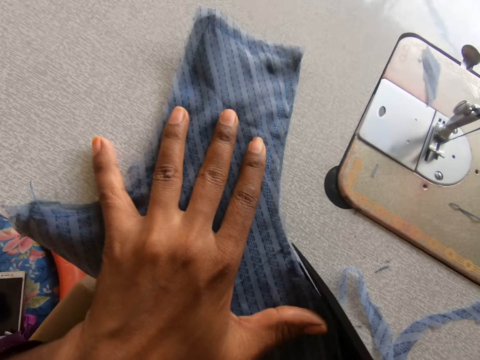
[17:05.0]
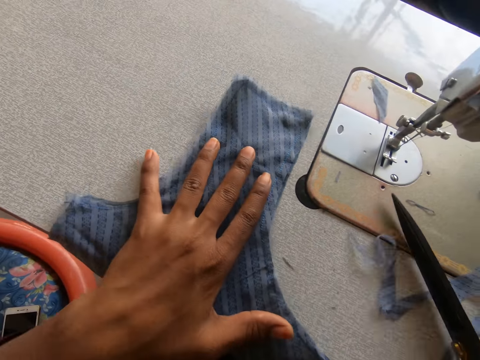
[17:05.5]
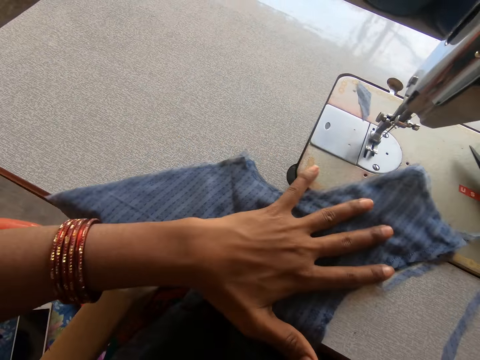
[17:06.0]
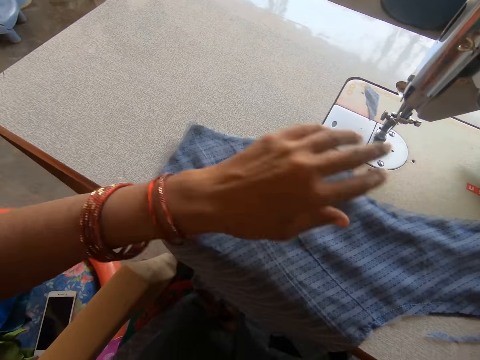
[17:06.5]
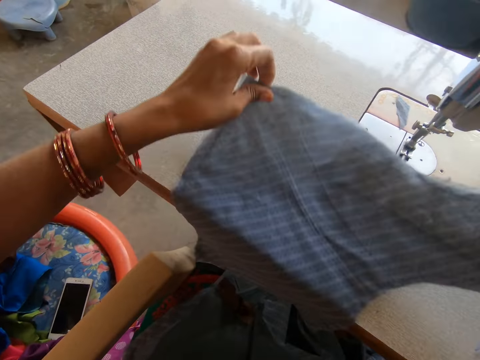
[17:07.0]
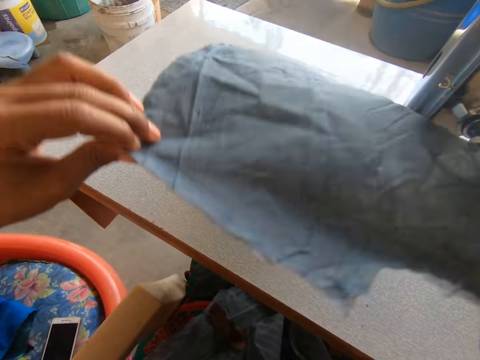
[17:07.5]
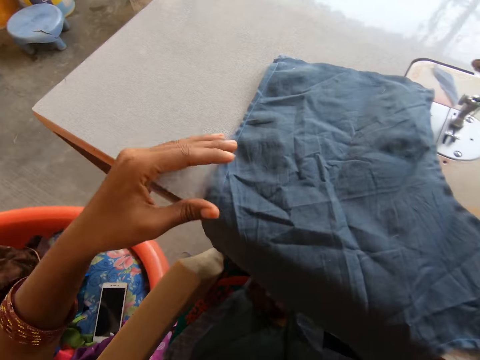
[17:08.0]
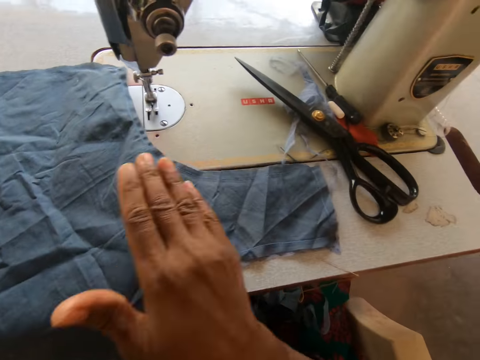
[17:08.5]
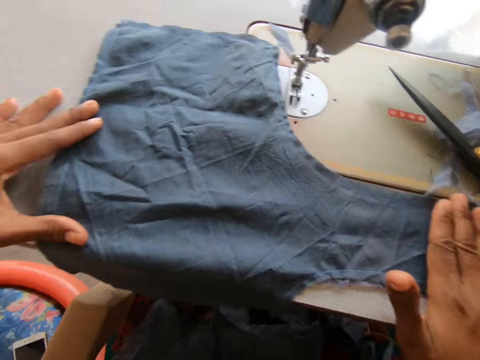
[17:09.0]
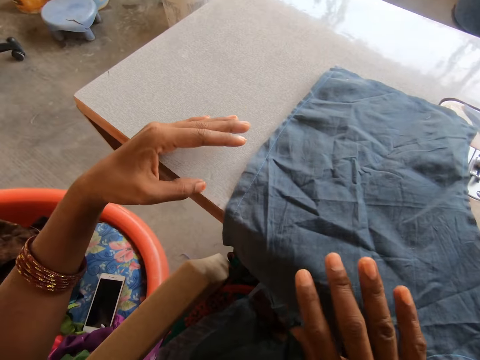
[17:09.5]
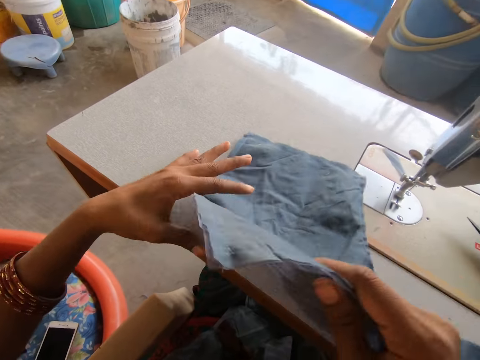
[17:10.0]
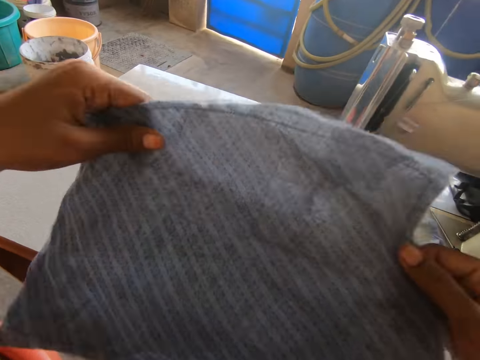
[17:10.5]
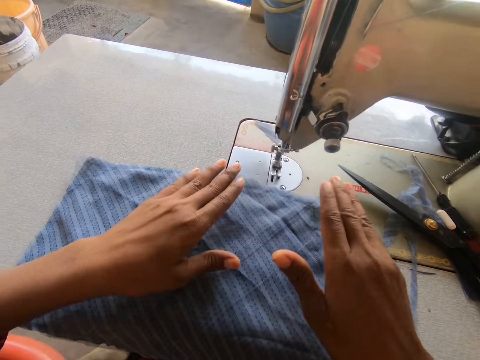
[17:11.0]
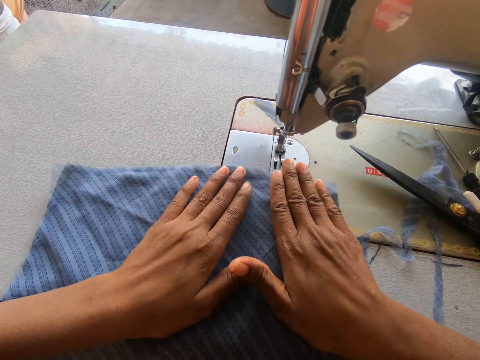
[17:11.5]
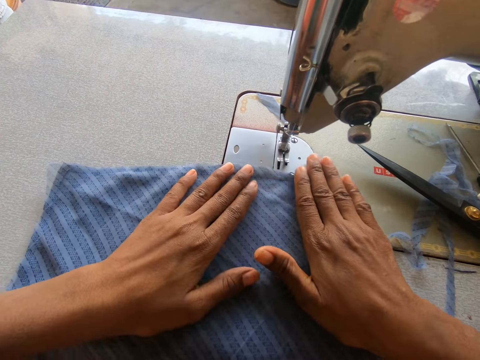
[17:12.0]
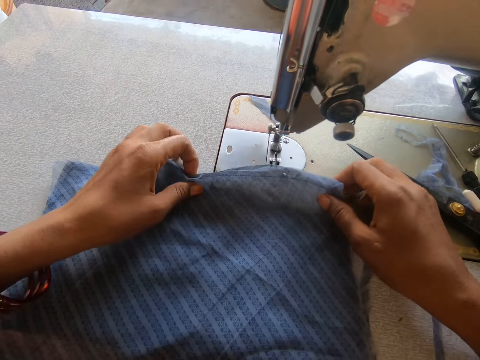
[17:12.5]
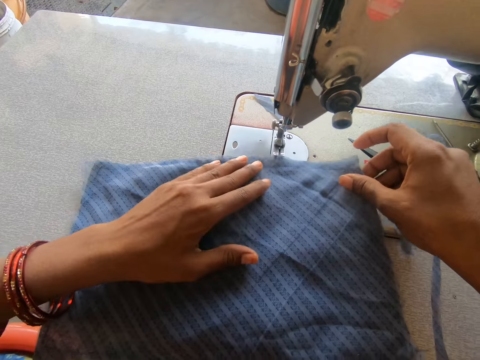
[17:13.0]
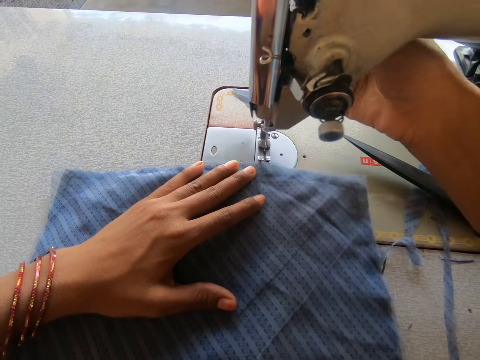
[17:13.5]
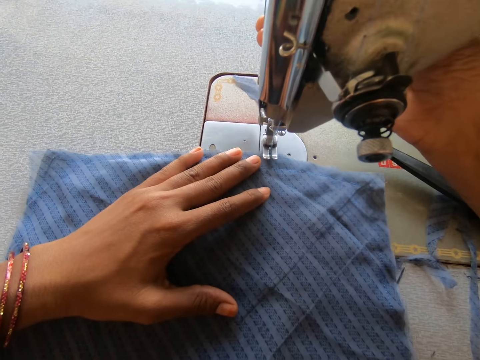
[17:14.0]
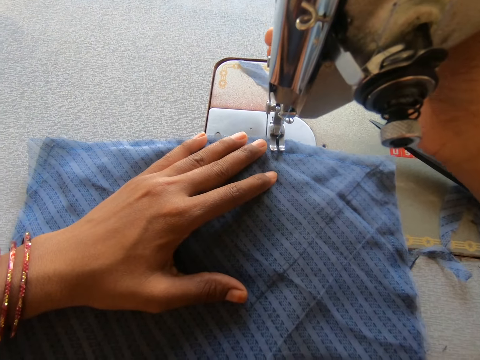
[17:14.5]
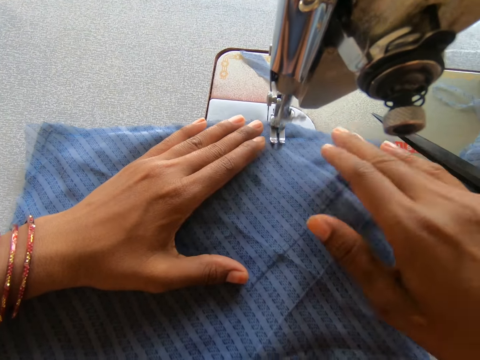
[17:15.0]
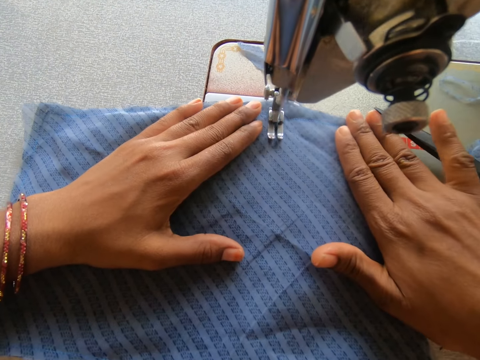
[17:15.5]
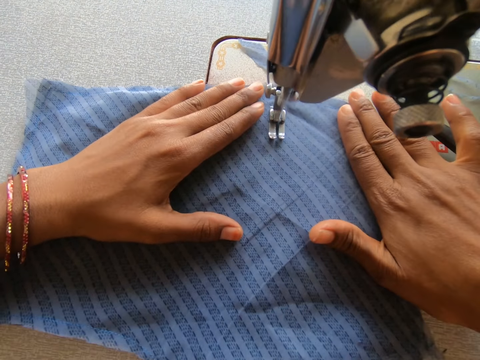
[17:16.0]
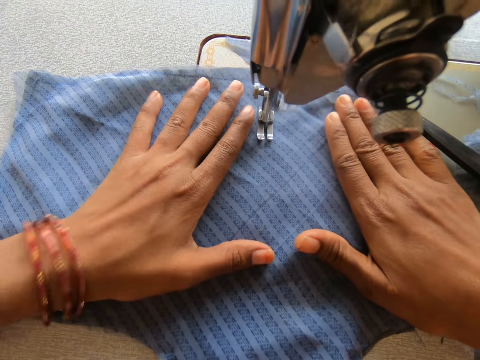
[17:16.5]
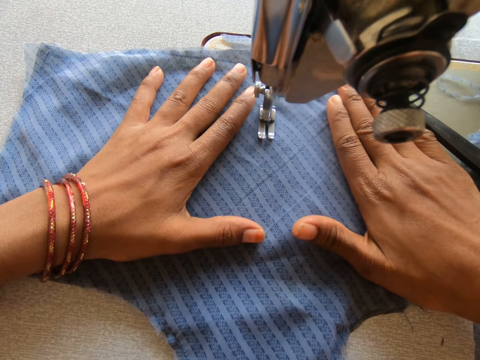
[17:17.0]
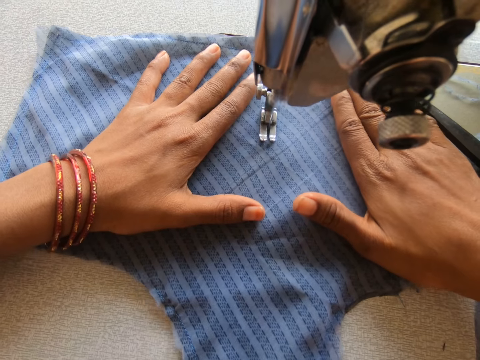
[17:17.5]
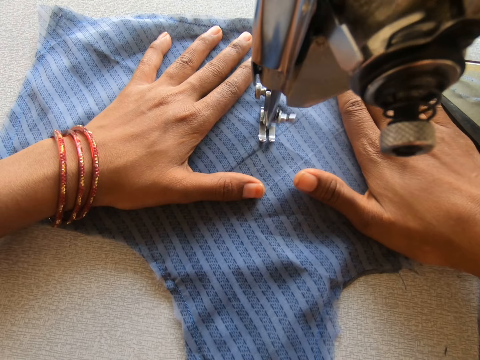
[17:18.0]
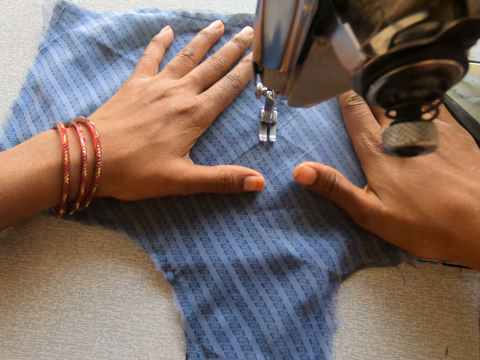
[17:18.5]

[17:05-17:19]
The camera wearer places the pair of scissors on the sewing machine. They push a garment on the sewing machine. They flip the garment on the sewing machine. They flip it again. They touch the sewing machine. They turn the needle clamp. They sew the garment.

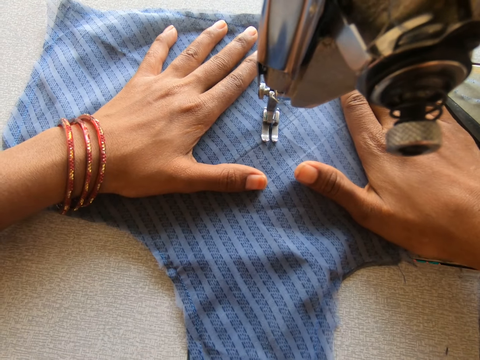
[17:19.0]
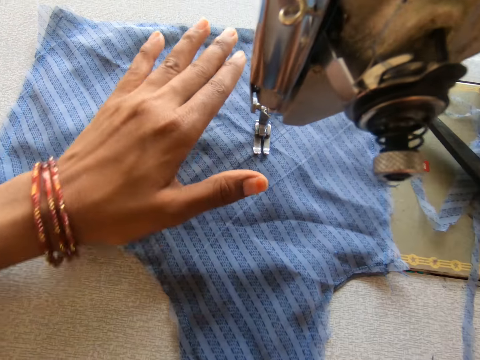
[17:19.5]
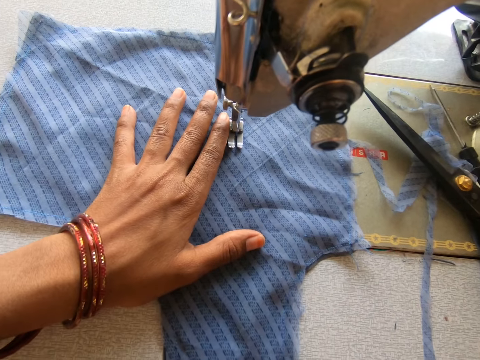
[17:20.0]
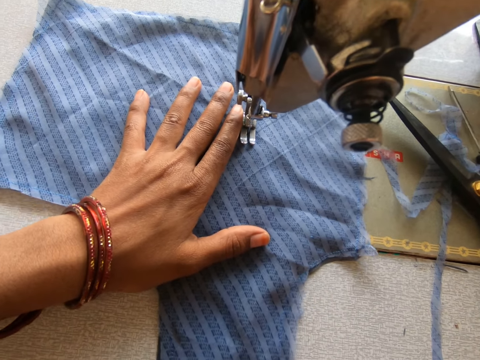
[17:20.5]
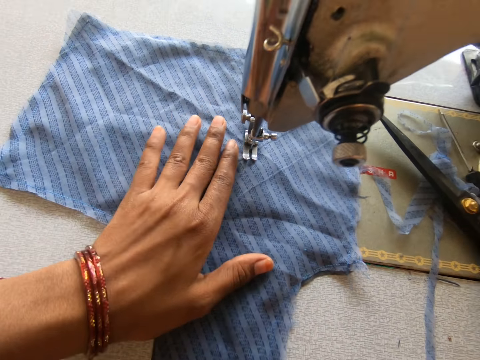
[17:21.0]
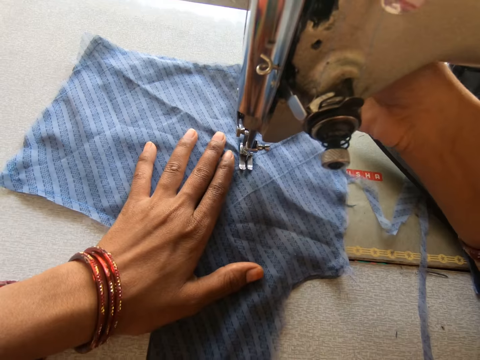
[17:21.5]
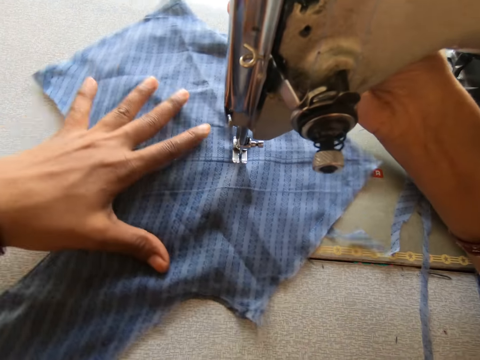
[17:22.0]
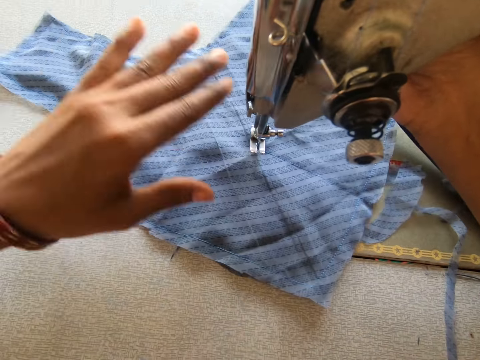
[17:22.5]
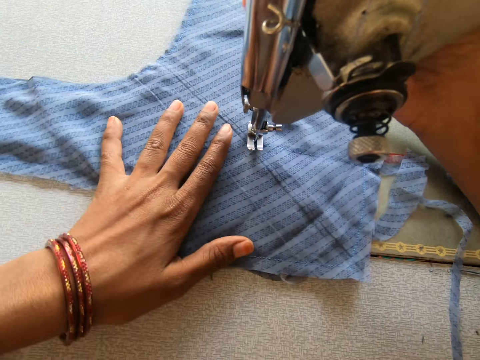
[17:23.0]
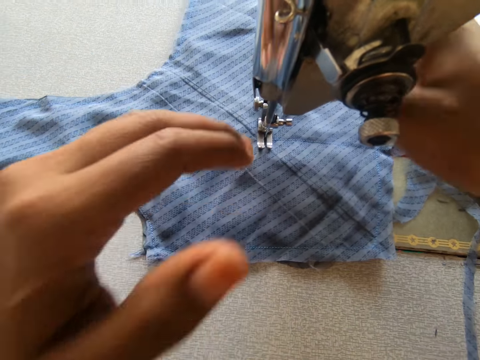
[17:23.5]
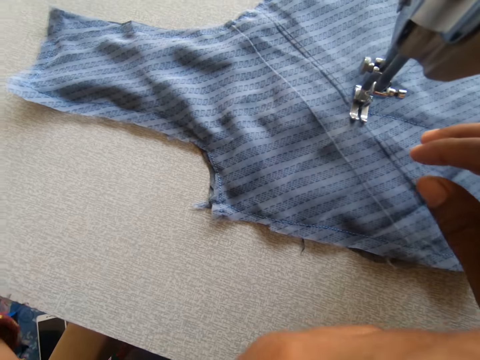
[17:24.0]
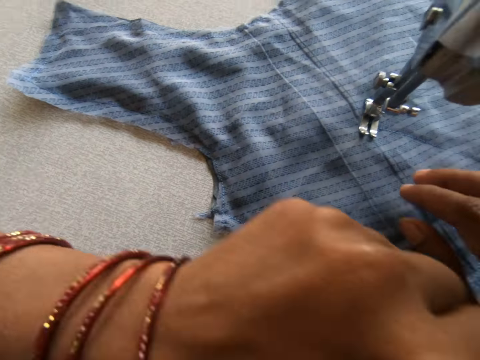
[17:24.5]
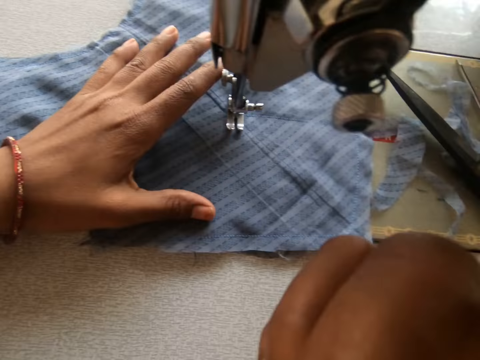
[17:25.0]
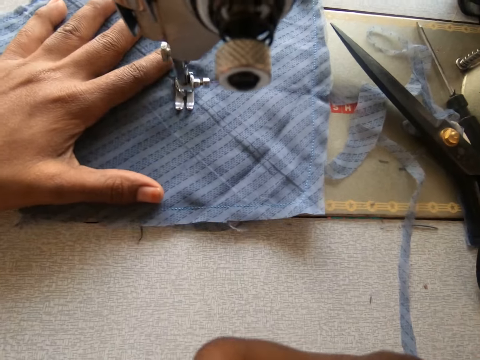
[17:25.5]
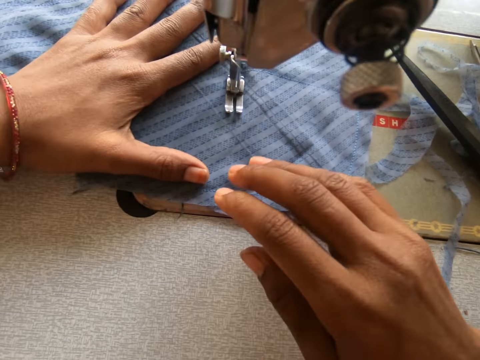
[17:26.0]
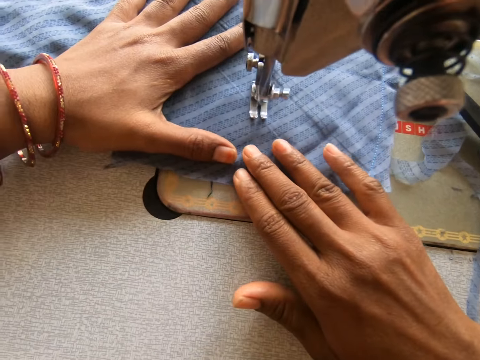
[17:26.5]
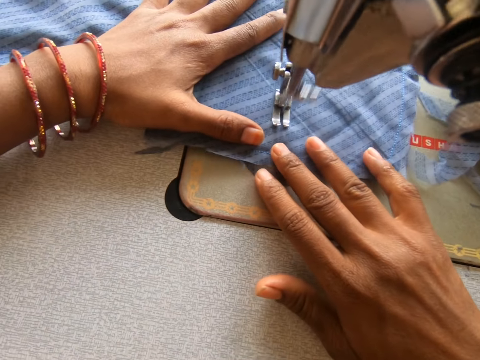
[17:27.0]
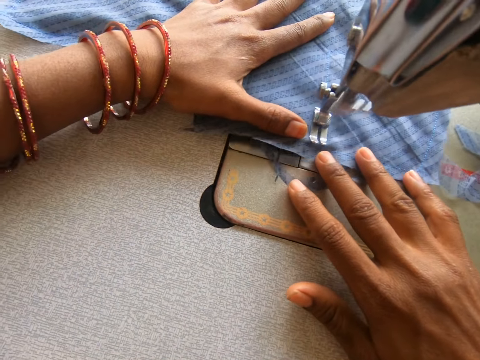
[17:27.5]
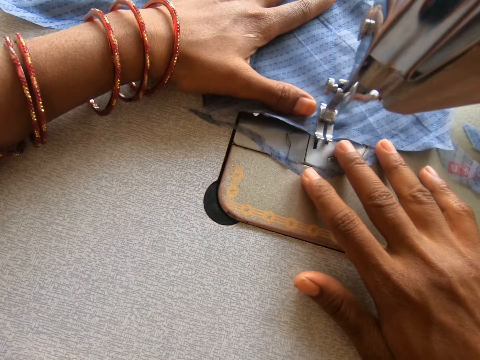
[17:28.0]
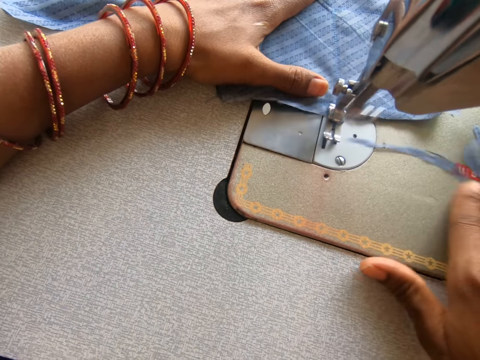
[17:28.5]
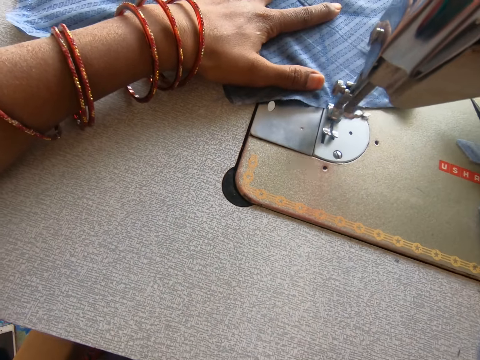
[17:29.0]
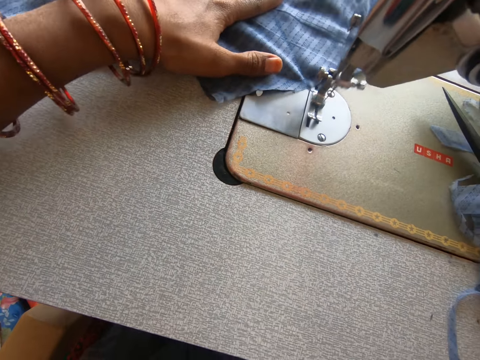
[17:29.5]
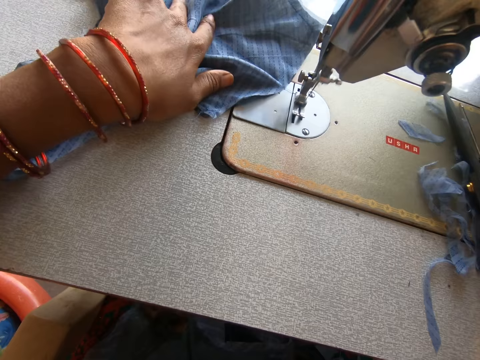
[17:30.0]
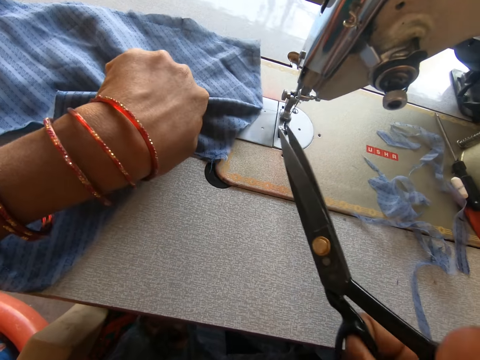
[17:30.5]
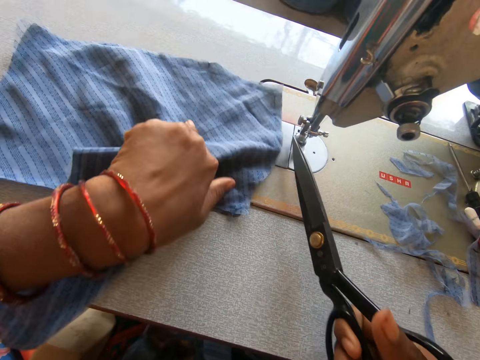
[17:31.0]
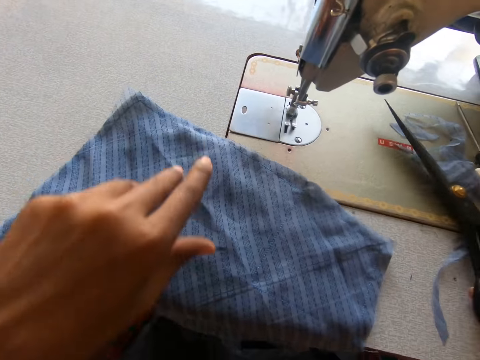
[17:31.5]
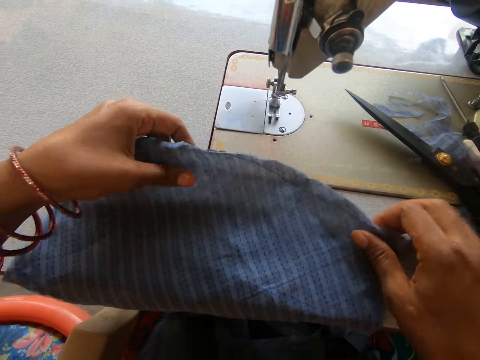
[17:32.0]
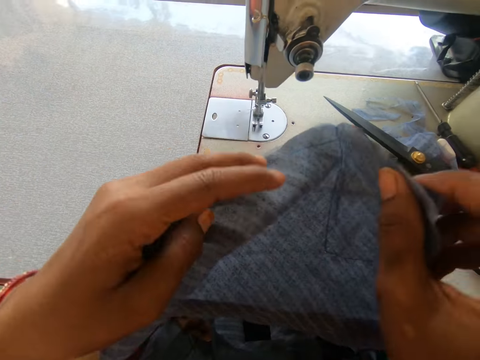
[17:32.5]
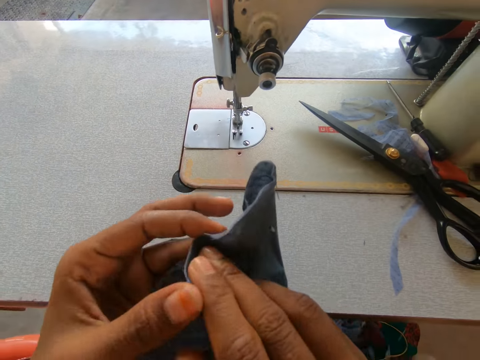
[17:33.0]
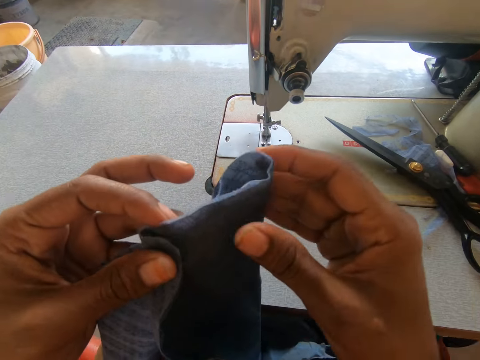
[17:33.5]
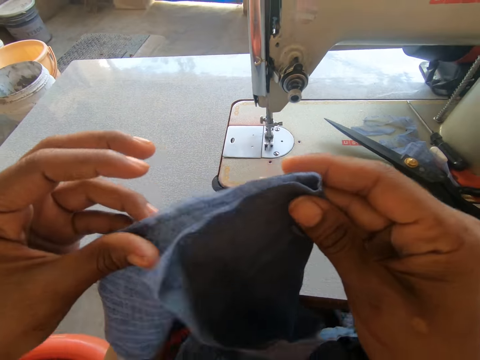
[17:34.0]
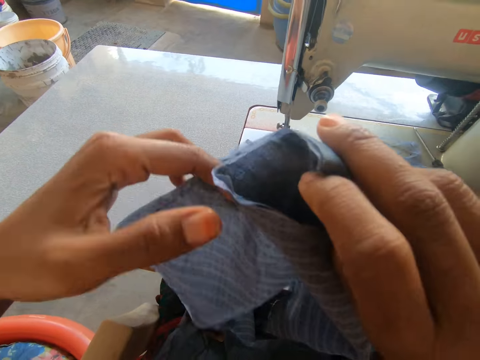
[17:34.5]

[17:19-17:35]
The camera wearer touches the sewing machine. They turn a garment on the sewing machine. They touch the sewing machine. They sew the garment. They pick up a pair of scissors. They cut a thread on the garment. They place the pair of scissors on the sewing machine. They lift up the garment. They fold the garment. They place the garment on the sewing machine.
